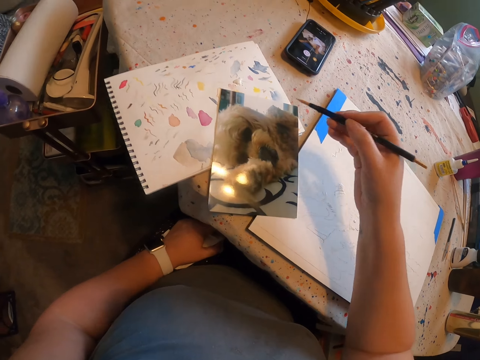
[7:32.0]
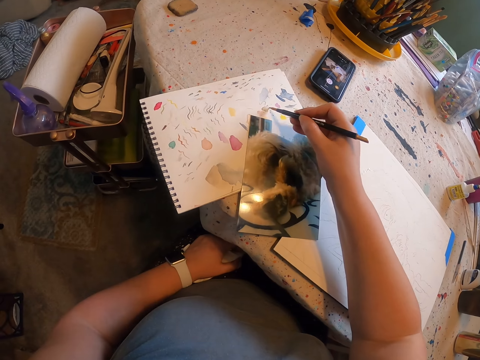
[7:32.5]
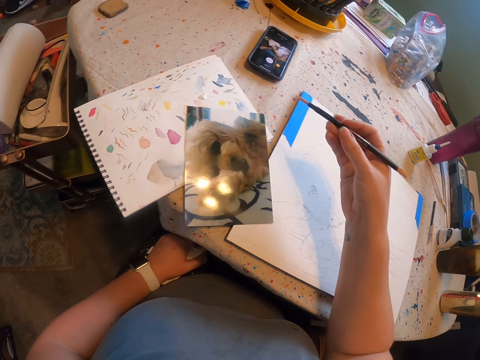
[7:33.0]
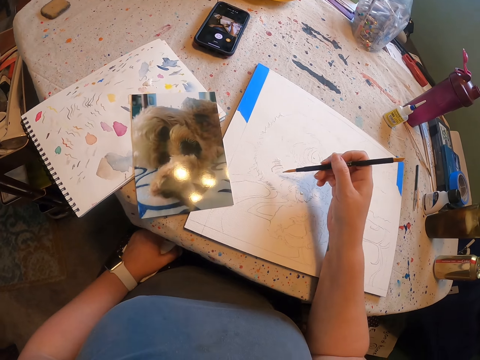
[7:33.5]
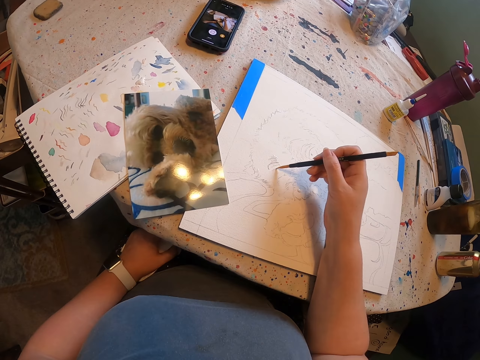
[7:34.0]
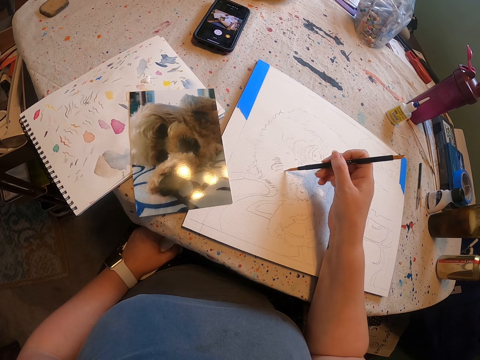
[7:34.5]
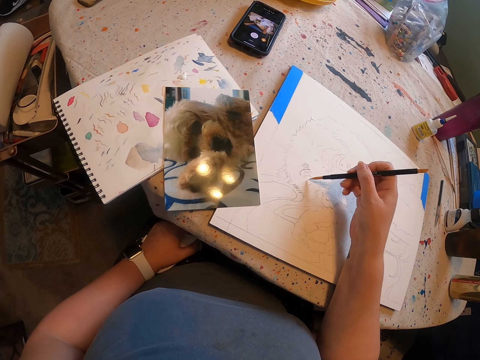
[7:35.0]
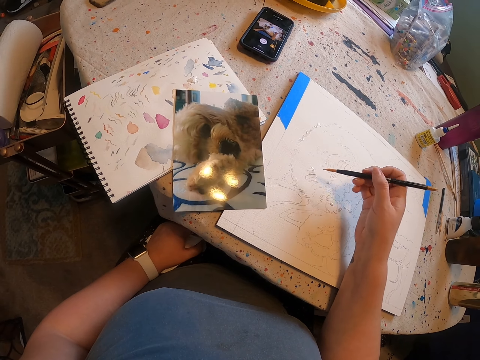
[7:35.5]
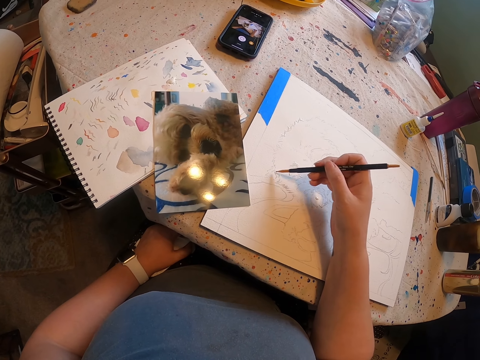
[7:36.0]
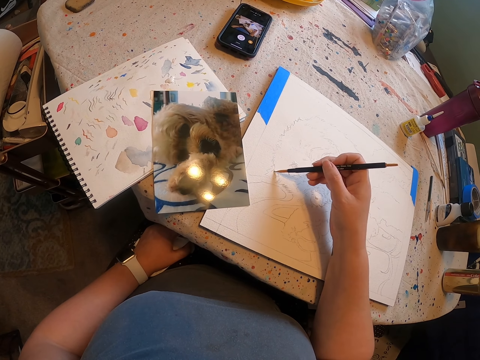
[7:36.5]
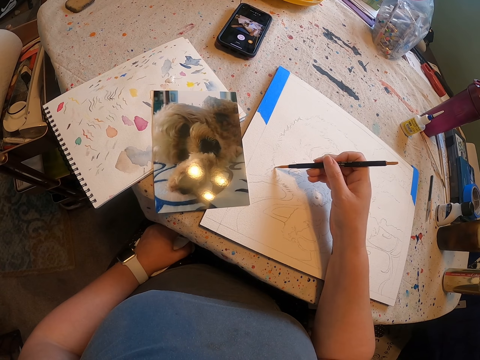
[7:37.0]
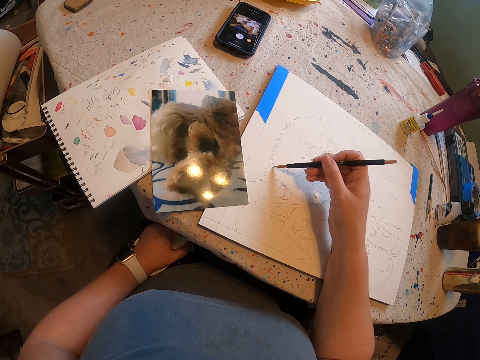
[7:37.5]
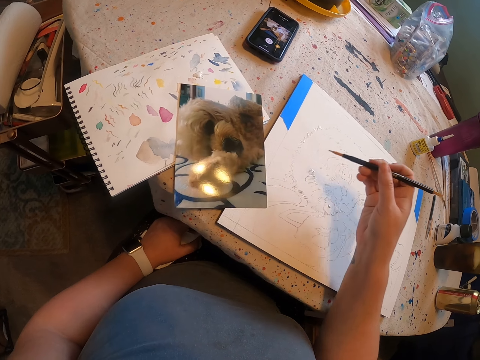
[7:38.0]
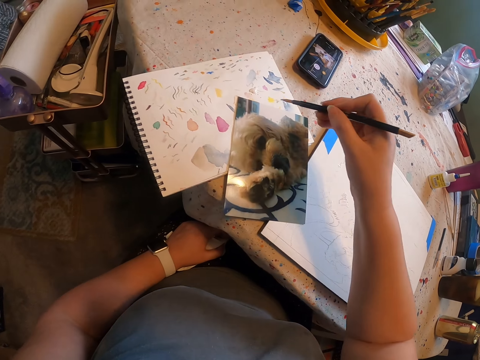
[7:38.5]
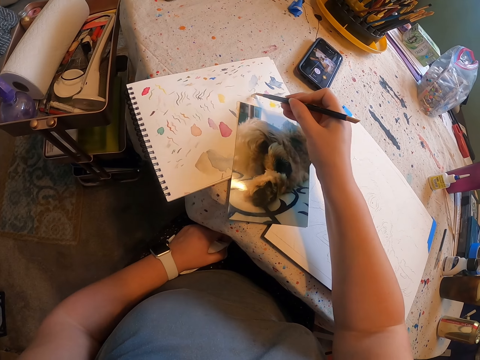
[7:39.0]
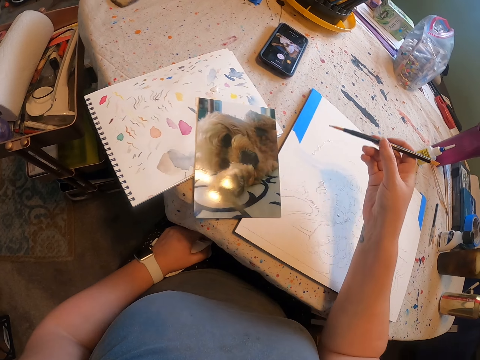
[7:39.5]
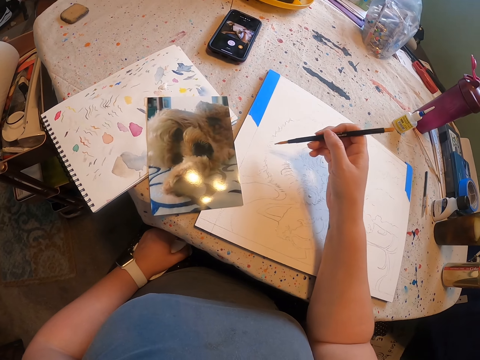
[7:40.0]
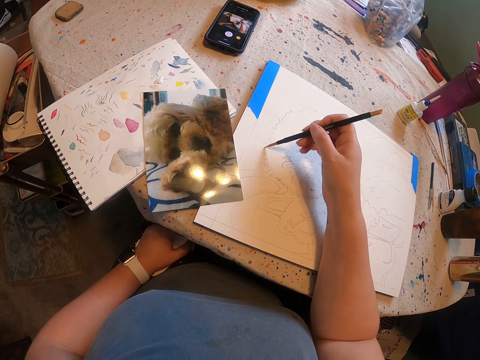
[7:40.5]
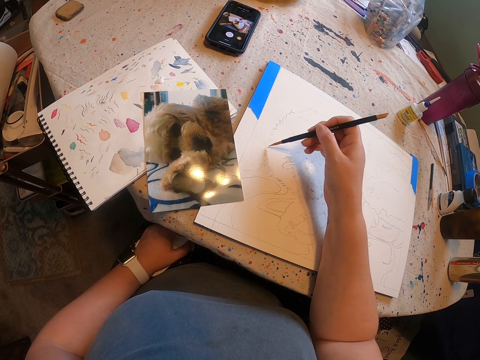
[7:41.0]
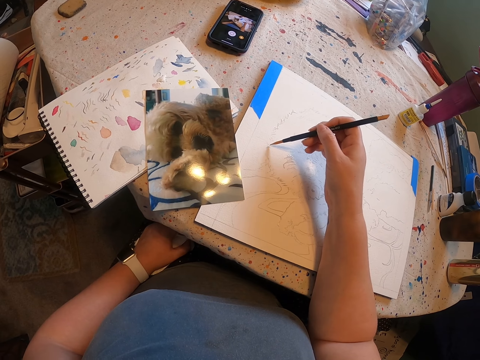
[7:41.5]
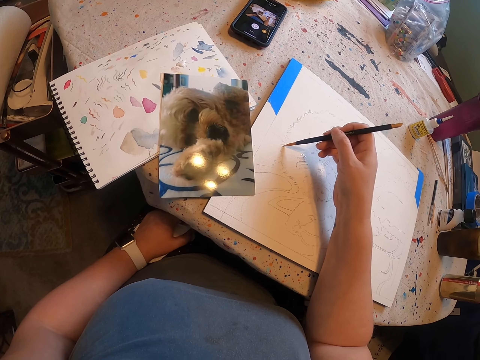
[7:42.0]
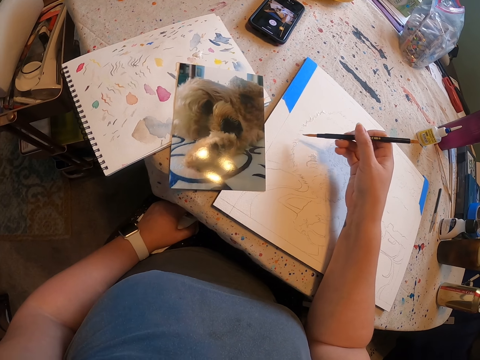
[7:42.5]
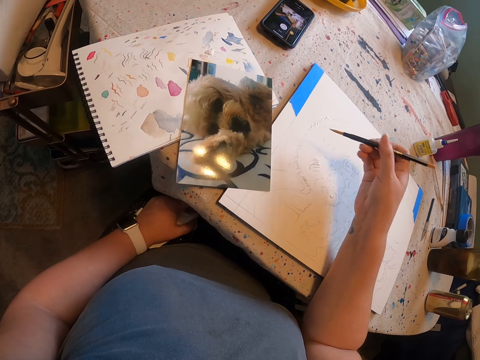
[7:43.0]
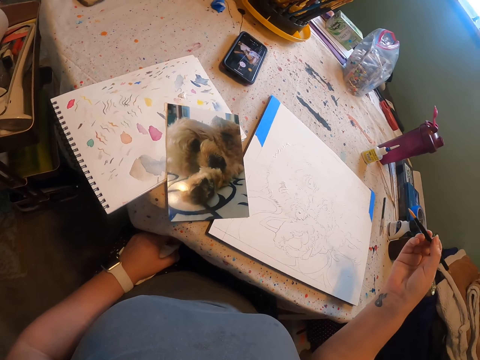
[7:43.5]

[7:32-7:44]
The camera wearer picks a paint from the colour paper with a pencil. They apply paint on a brush. They draw a sketch on the paper. They apply paint on a drawing with the brush. They pick the paint from the colour paper with the pencil. They apply paint on the brush. They draw the sketch on the paper. They apply paint on the drawing with the brush.

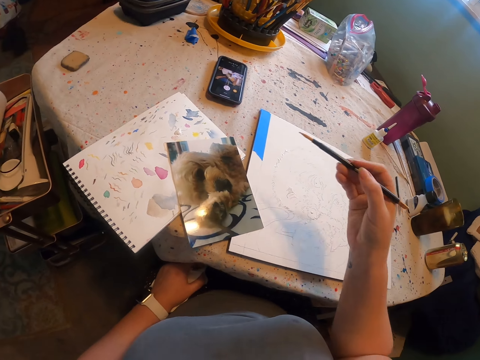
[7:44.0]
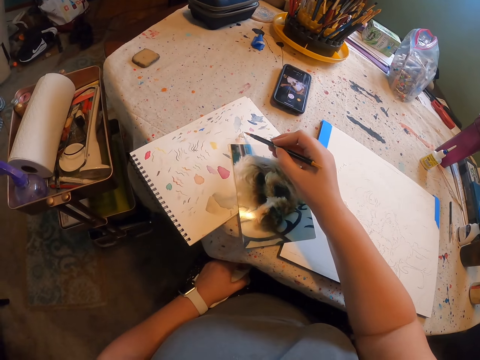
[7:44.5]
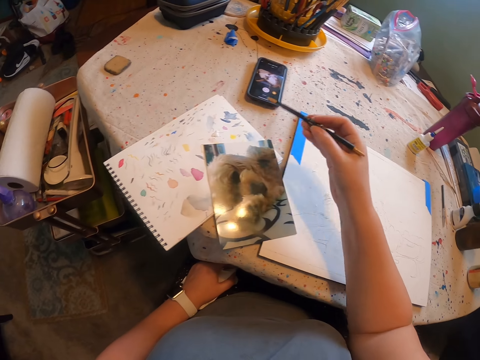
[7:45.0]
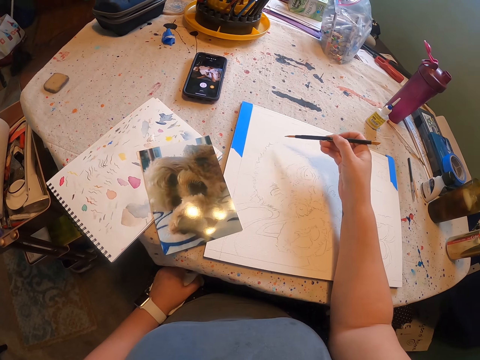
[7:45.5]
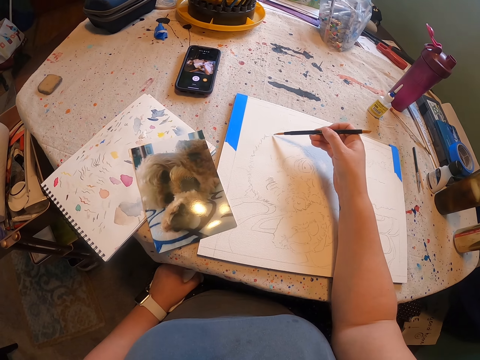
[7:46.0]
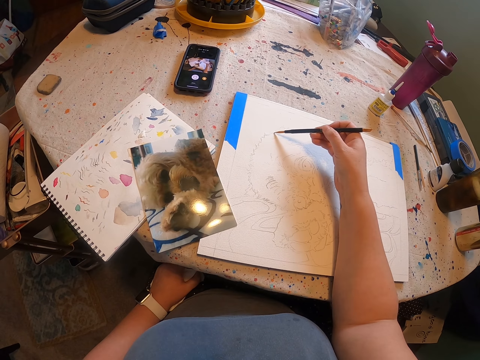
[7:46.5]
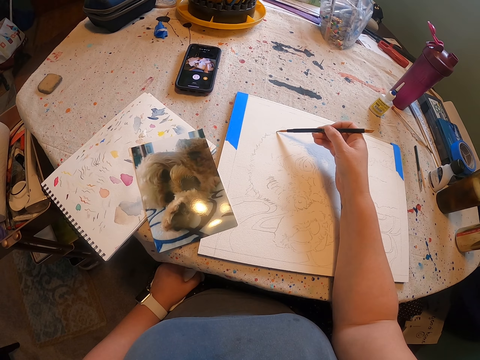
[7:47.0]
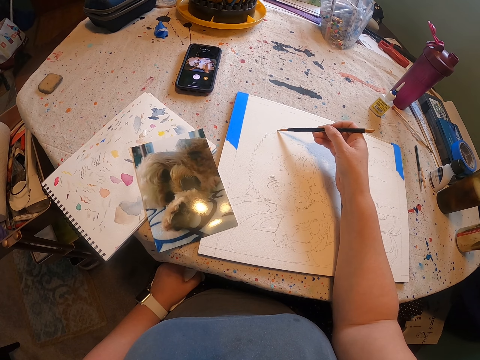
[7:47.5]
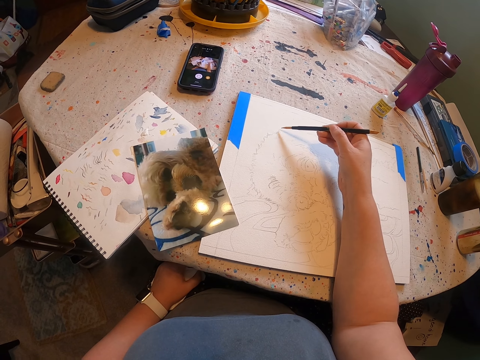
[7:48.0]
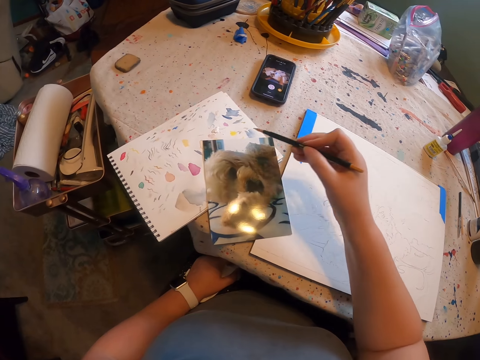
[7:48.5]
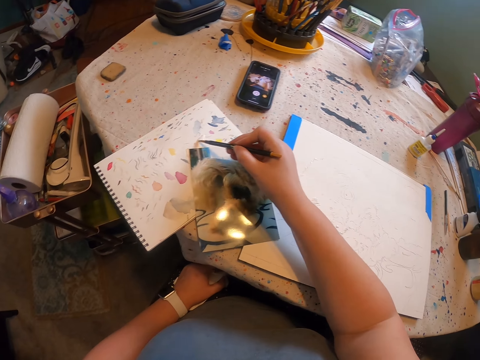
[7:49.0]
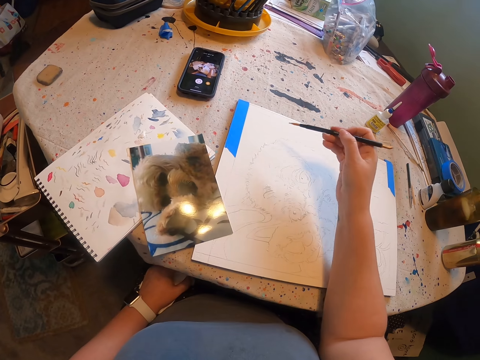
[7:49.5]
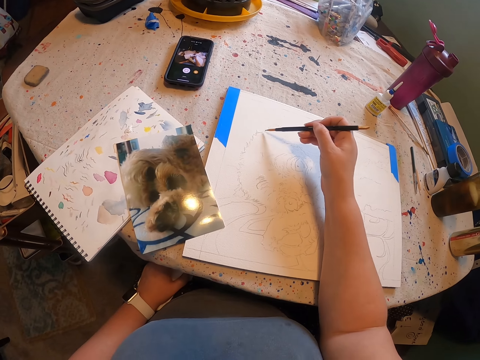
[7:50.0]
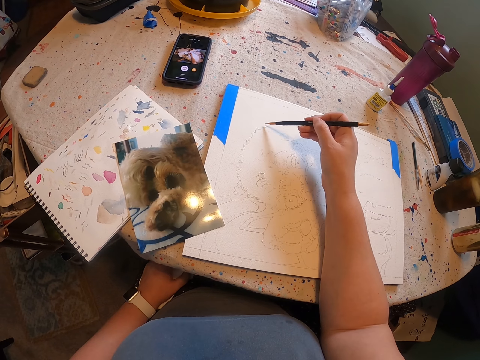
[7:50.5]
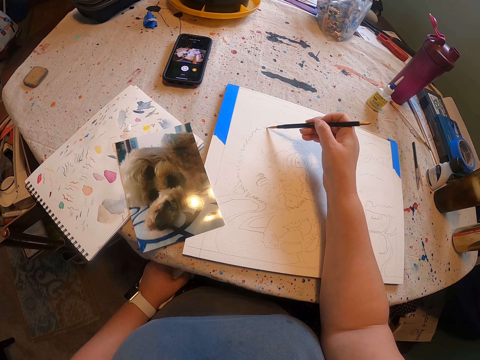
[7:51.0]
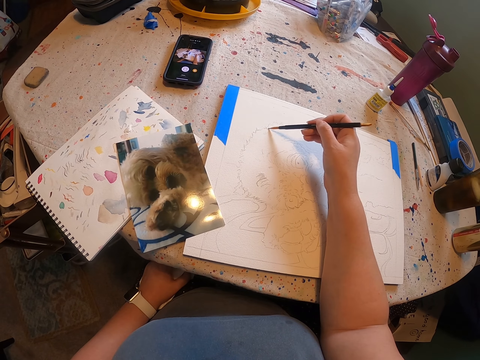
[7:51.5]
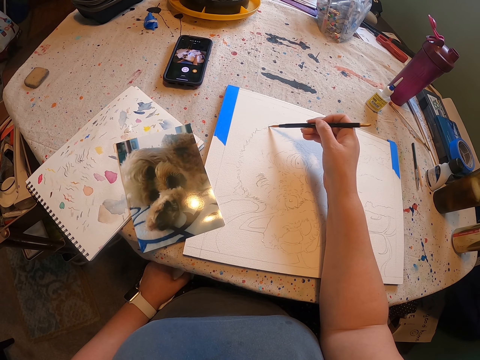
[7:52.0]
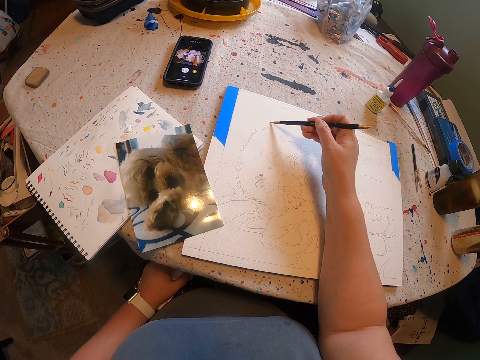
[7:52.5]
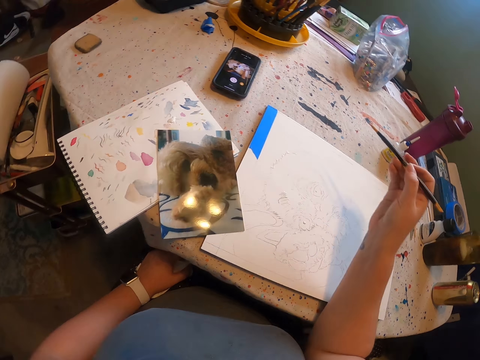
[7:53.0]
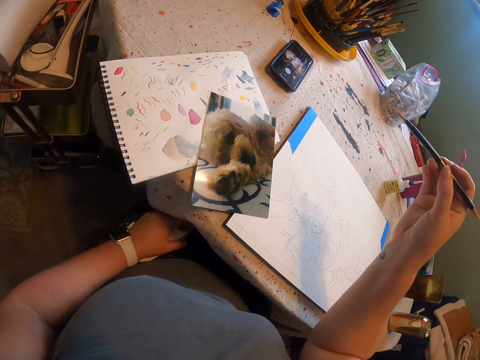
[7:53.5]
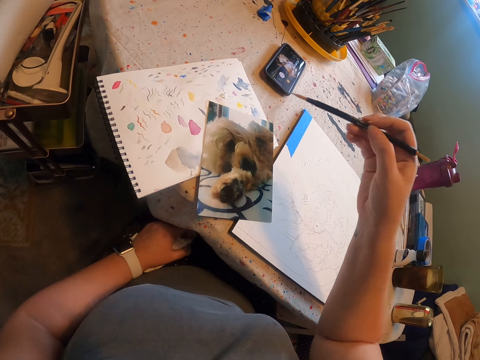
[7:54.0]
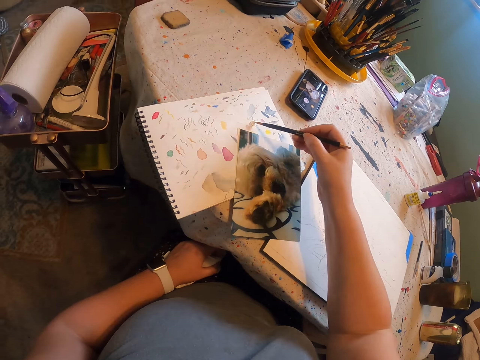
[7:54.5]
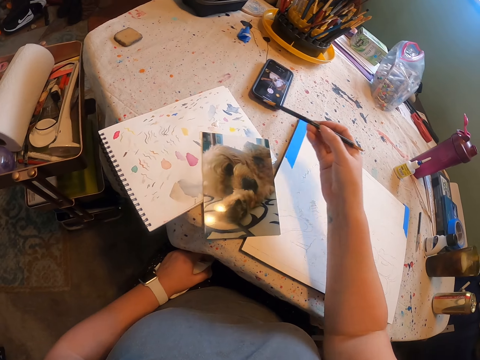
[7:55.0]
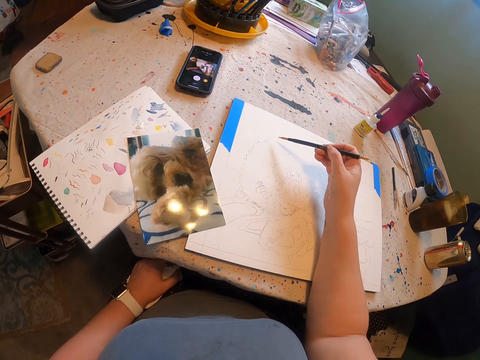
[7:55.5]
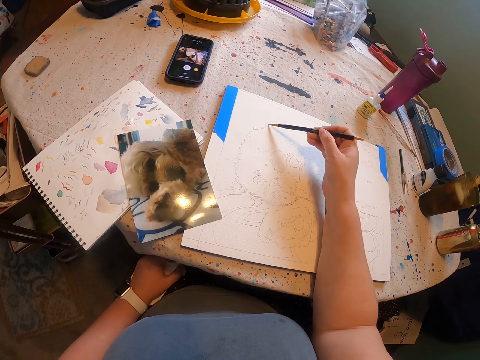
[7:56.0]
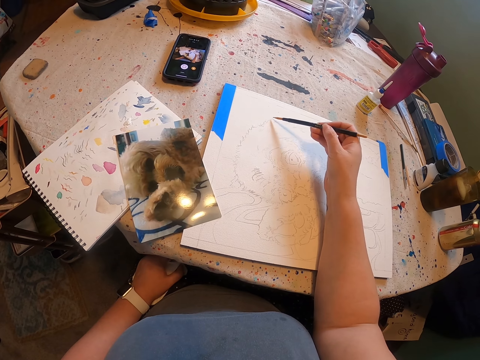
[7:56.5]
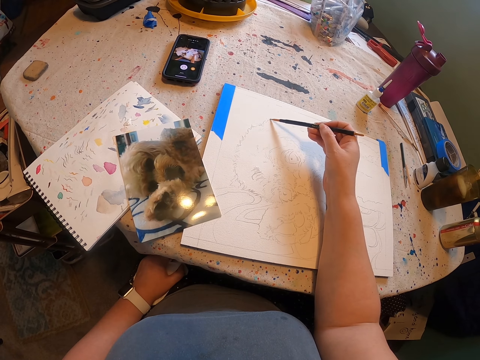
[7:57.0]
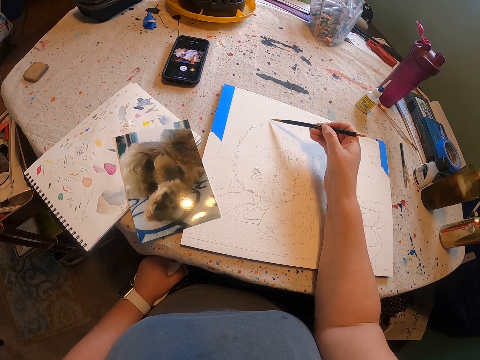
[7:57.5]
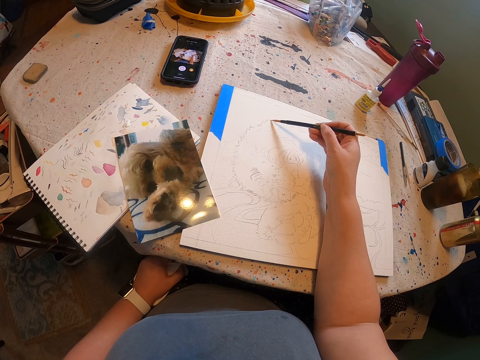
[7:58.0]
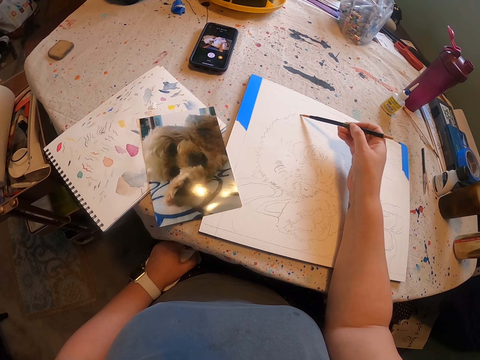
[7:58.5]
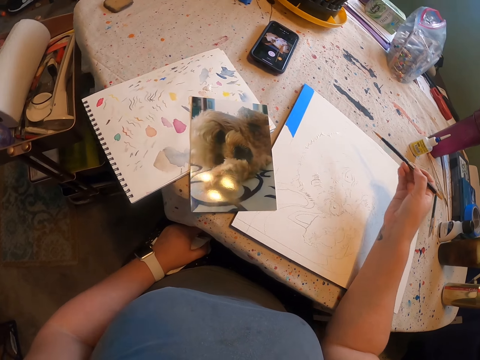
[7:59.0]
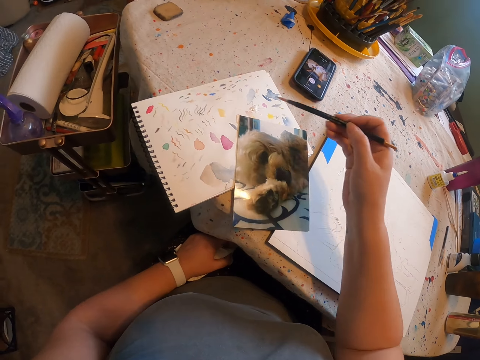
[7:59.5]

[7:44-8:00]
The camera wearer picks a paint from the colour paper with a pencil. They apply paint on a brush. They draw a sketch on the paper. They apply paint on a drawing with the brush. They pick the paint from the colour paper with the pencil. They apply paint on the brush. They draw the sketch on the paper. They apply paint on the drawing with the brush. They pick the paint from the colour paper with the pencil. They apply paint on the brush. They draw the sketch on the paper. They apply paint on the drawing with the brush.
